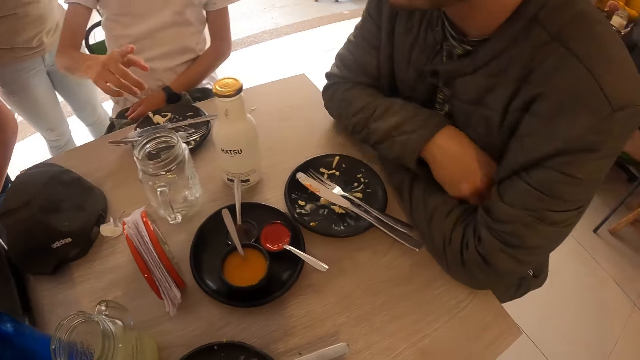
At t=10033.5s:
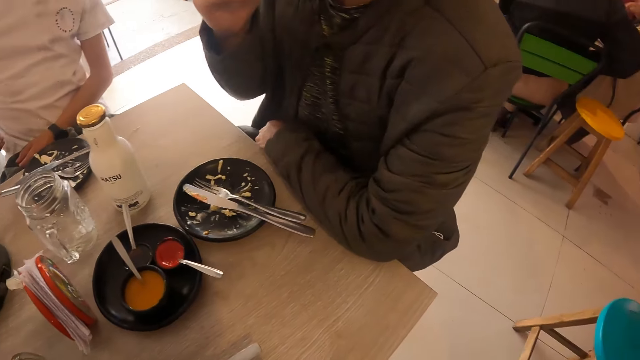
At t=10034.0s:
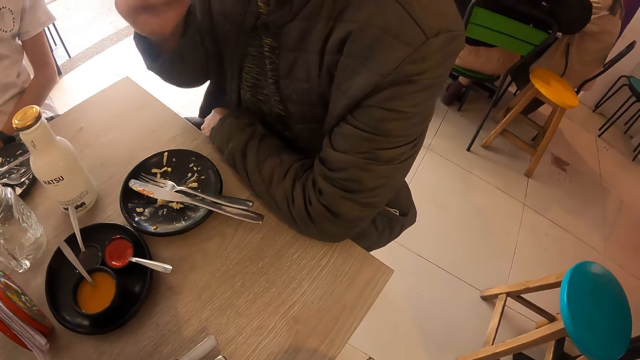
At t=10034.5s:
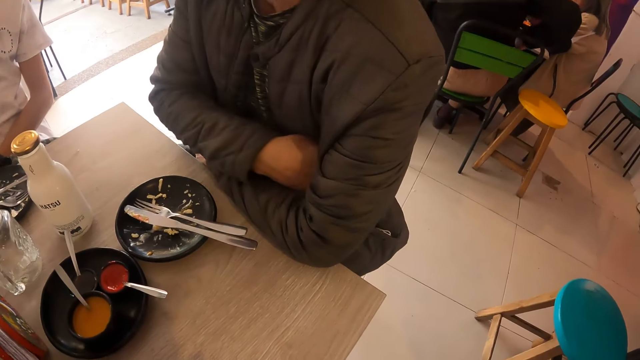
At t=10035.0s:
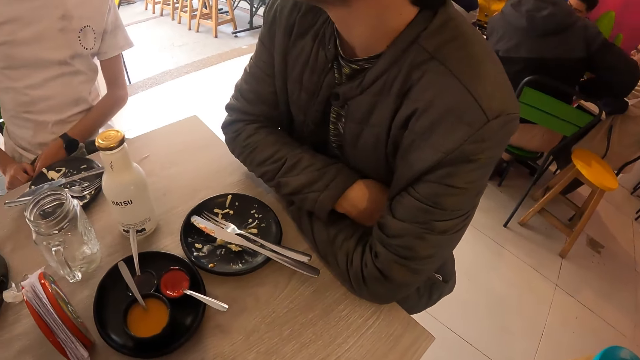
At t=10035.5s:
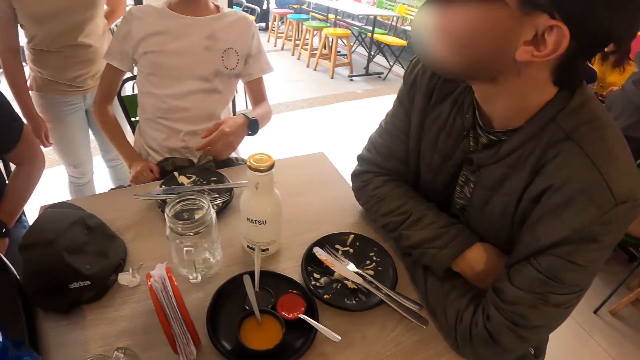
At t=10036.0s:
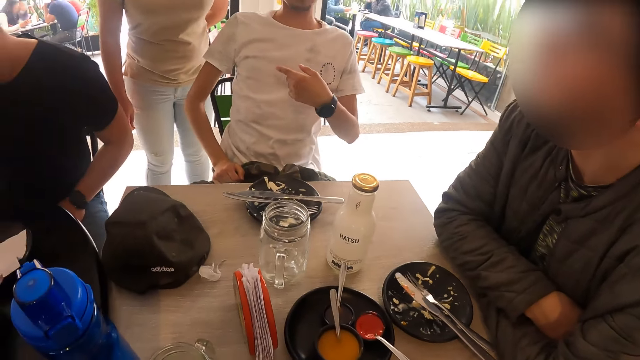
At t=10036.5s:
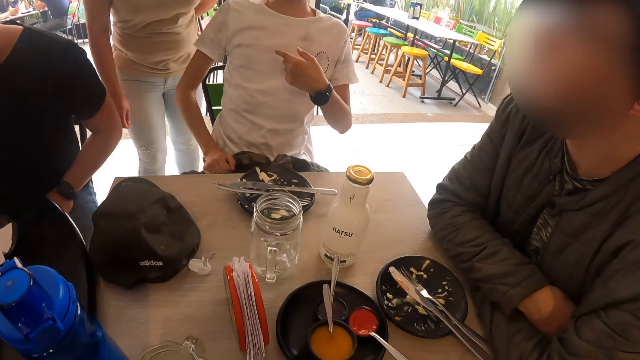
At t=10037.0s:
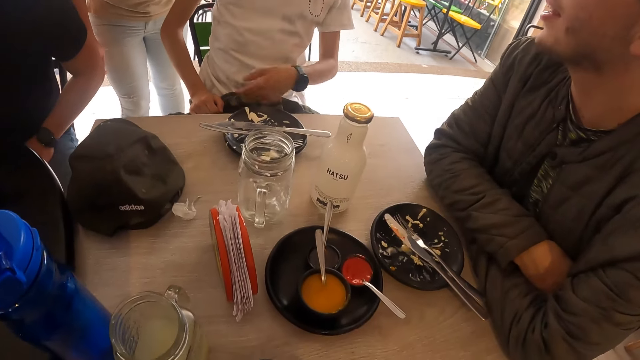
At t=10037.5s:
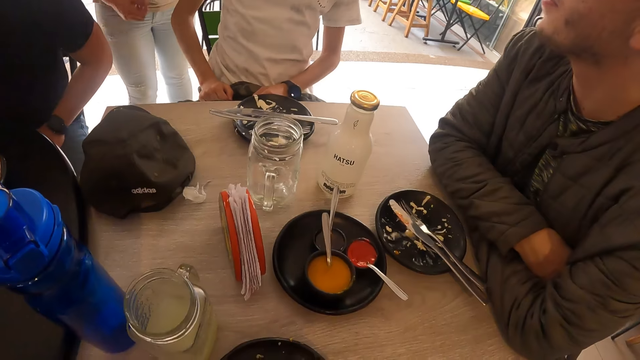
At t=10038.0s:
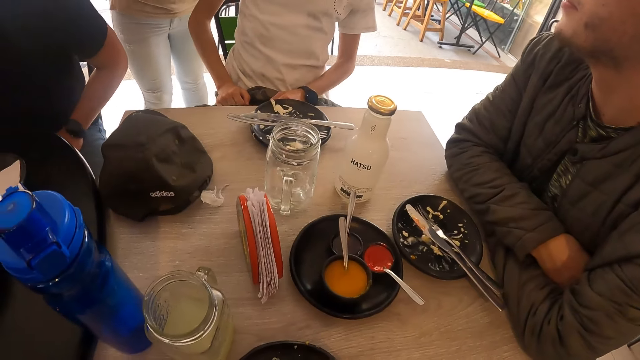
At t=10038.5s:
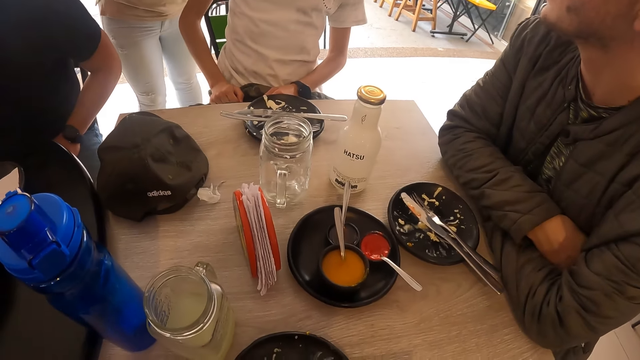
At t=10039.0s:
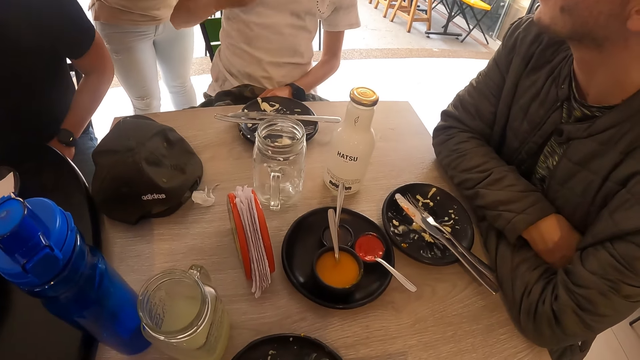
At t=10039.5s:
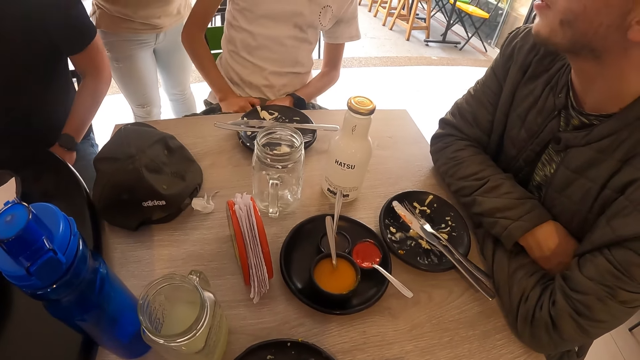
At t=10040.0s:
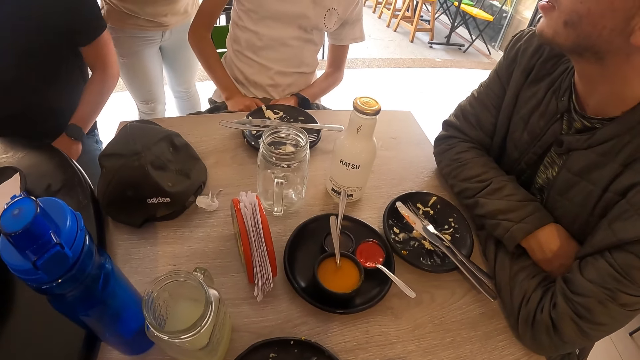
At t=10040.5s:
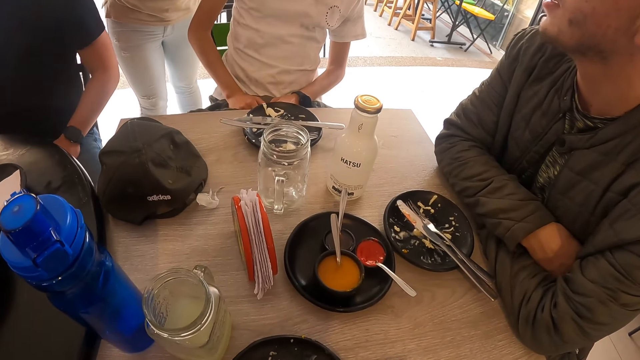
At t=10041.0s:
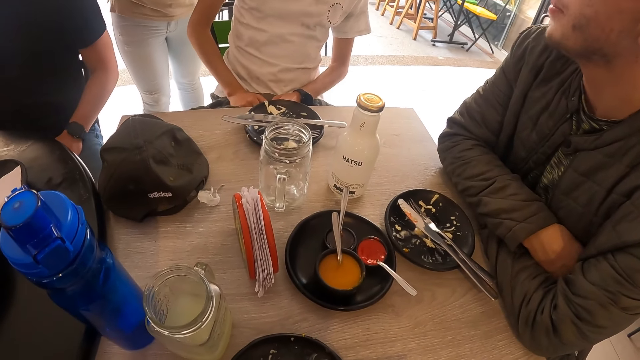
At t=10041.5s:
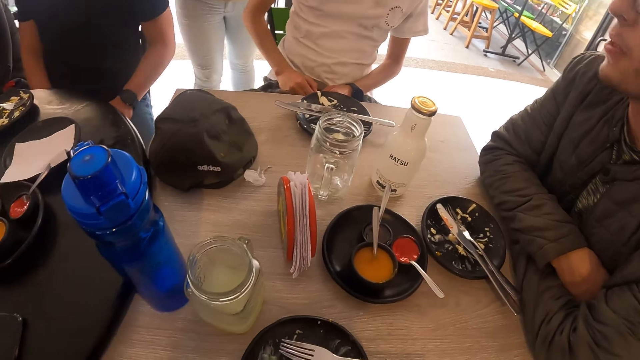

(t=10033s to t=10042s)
The first man converses with a woman. The other man converses with the camera wearer. The other man converses with the waiter and moves his hand.

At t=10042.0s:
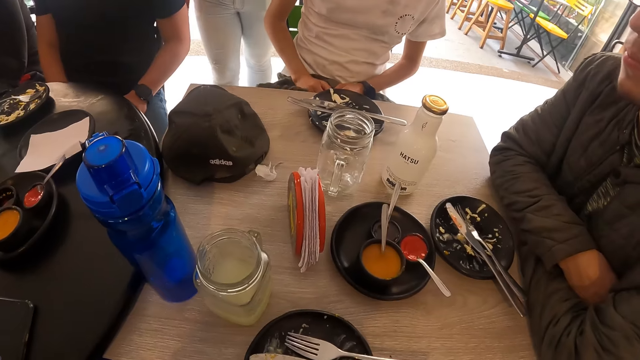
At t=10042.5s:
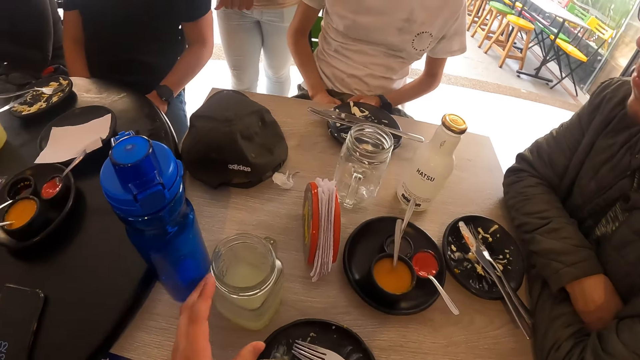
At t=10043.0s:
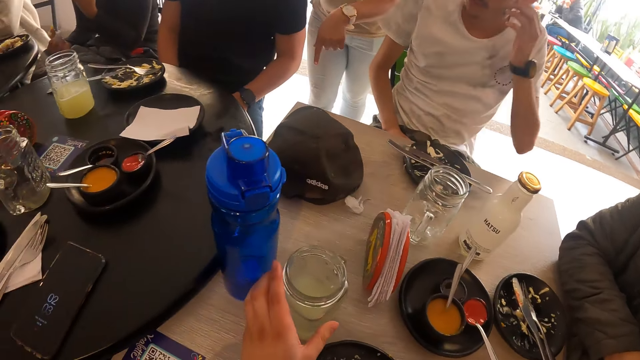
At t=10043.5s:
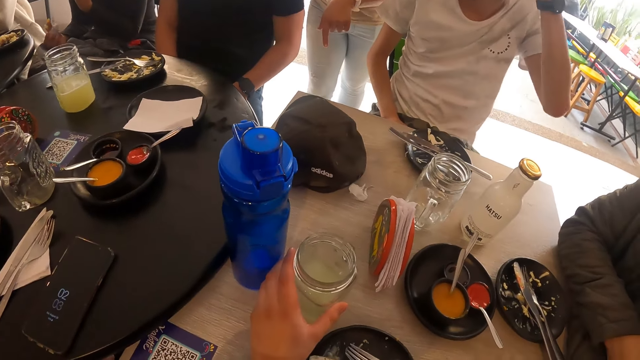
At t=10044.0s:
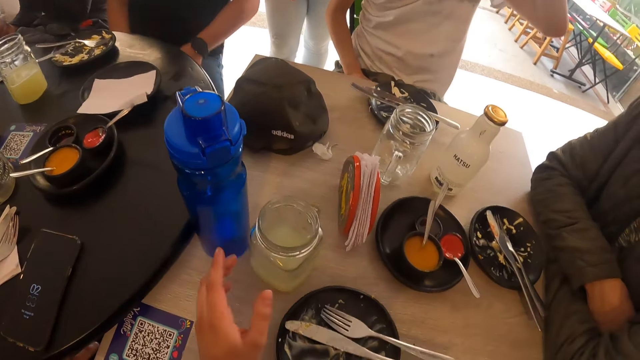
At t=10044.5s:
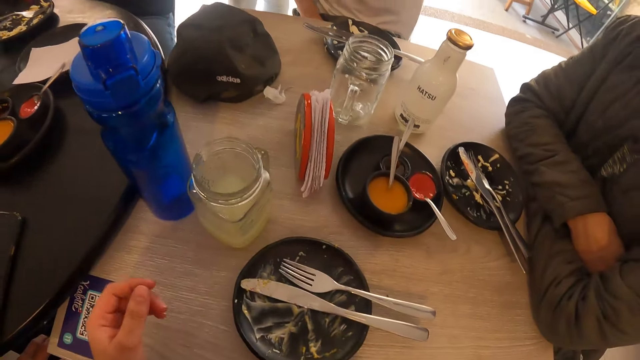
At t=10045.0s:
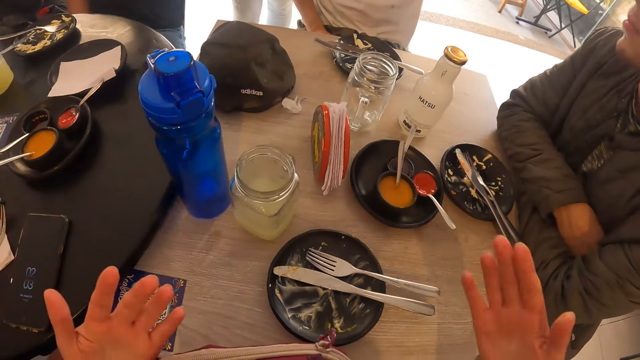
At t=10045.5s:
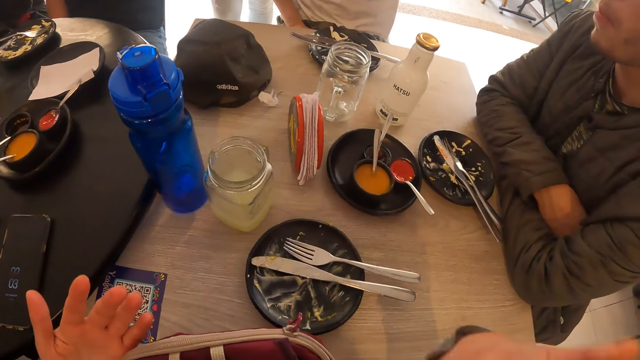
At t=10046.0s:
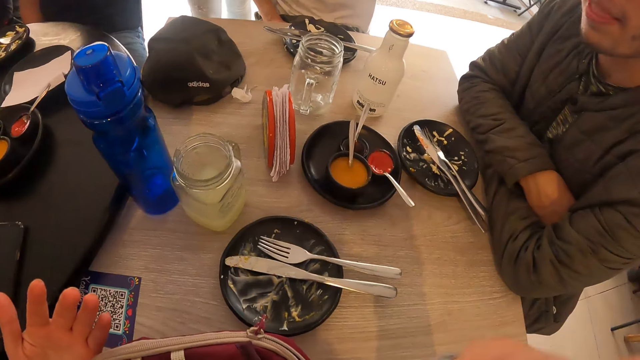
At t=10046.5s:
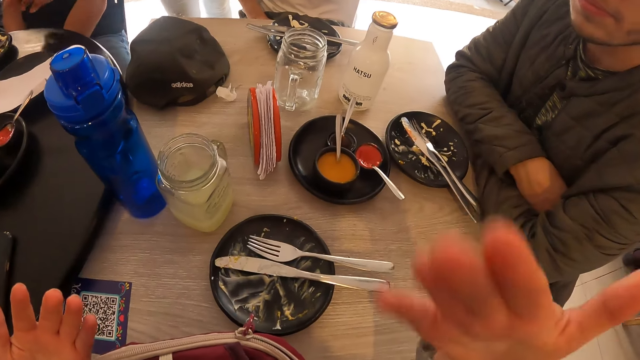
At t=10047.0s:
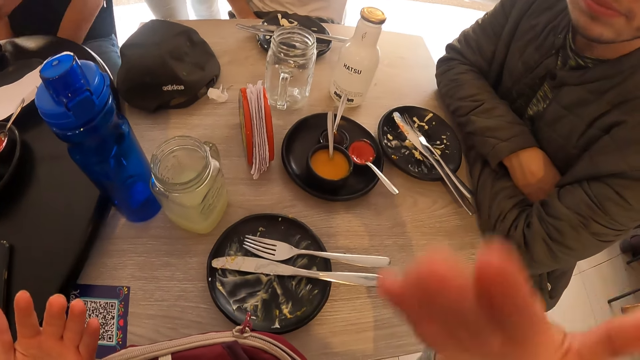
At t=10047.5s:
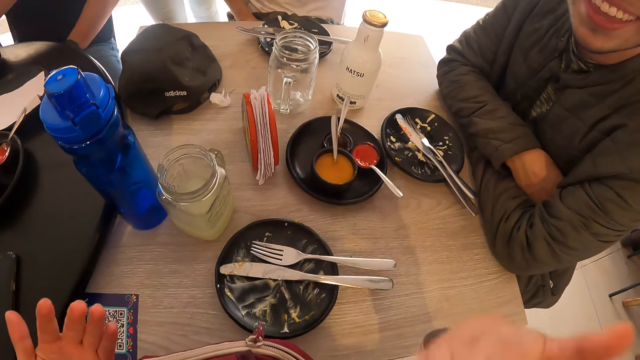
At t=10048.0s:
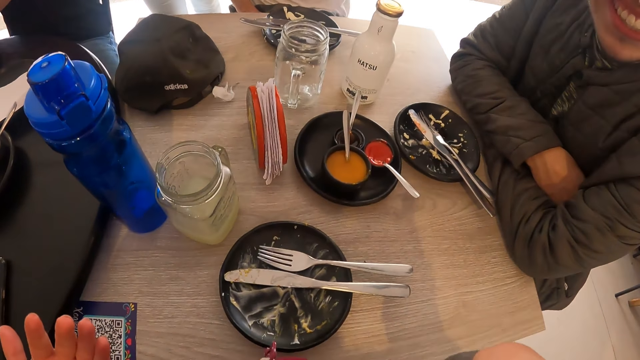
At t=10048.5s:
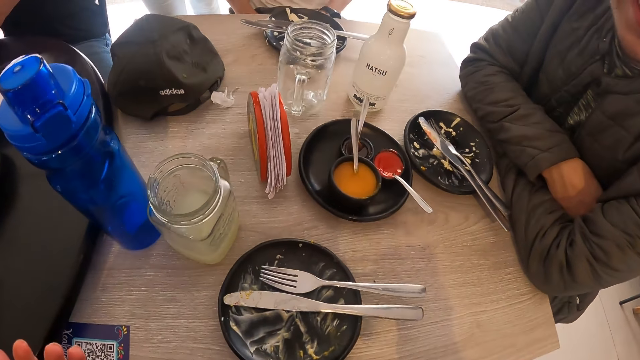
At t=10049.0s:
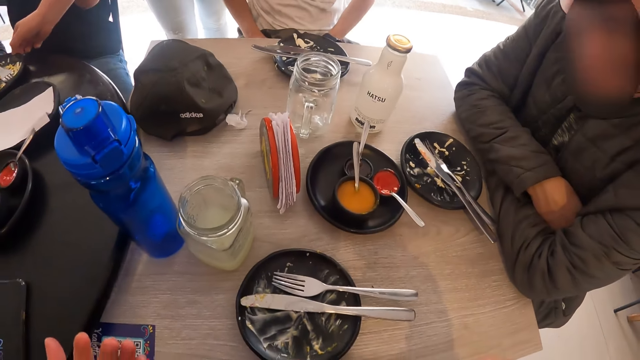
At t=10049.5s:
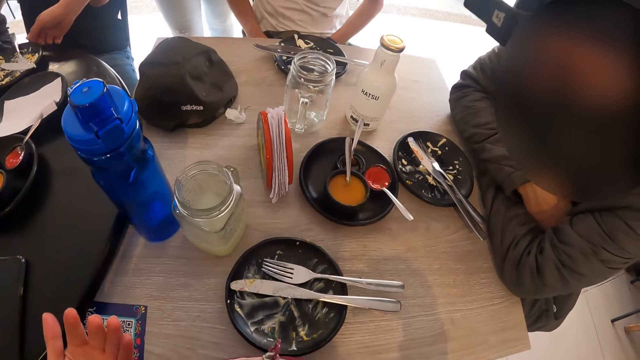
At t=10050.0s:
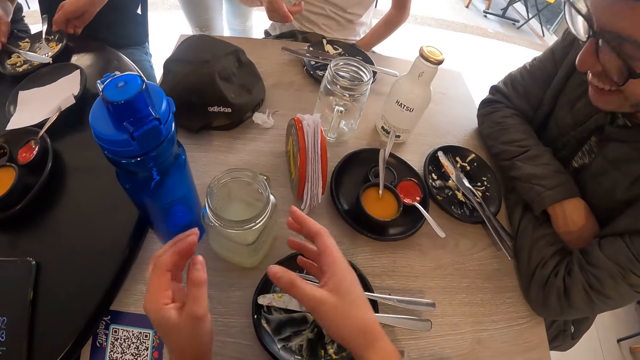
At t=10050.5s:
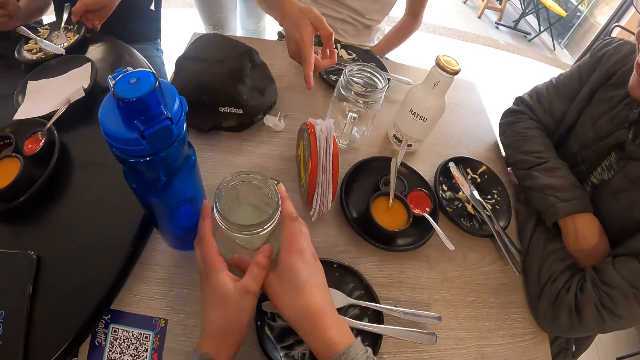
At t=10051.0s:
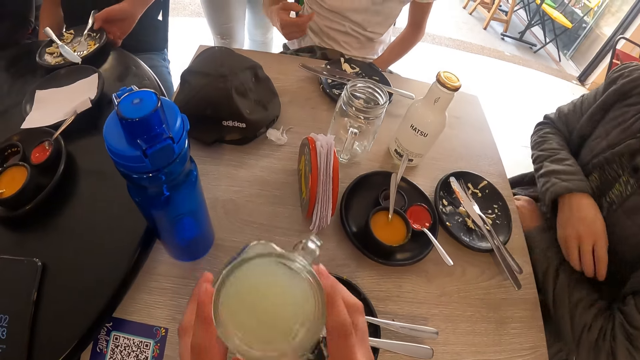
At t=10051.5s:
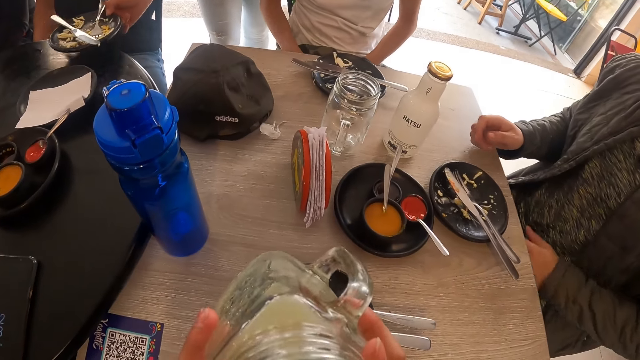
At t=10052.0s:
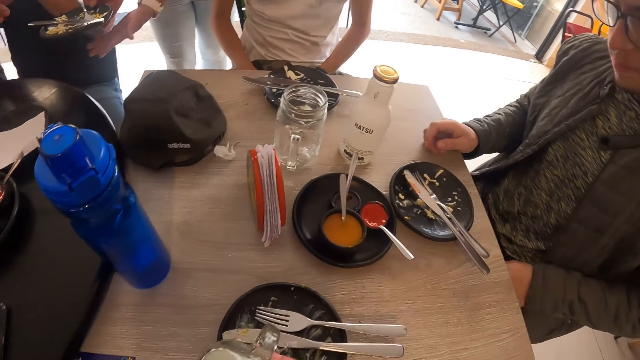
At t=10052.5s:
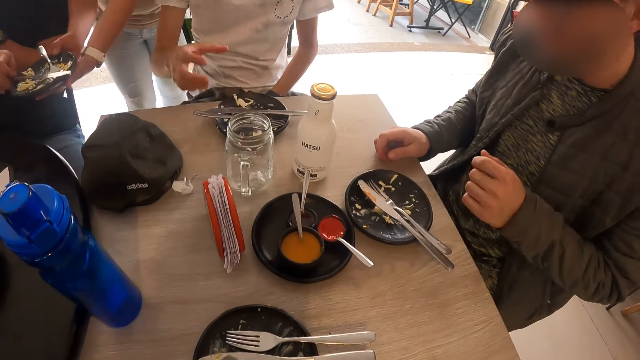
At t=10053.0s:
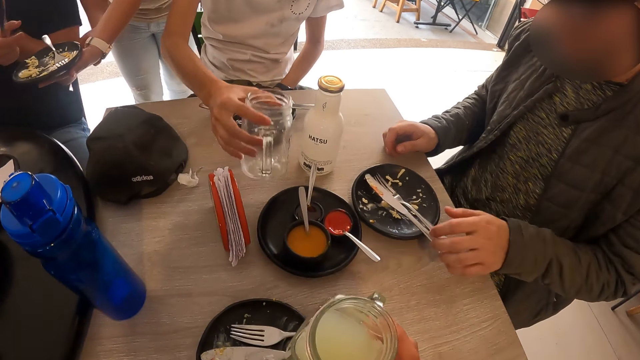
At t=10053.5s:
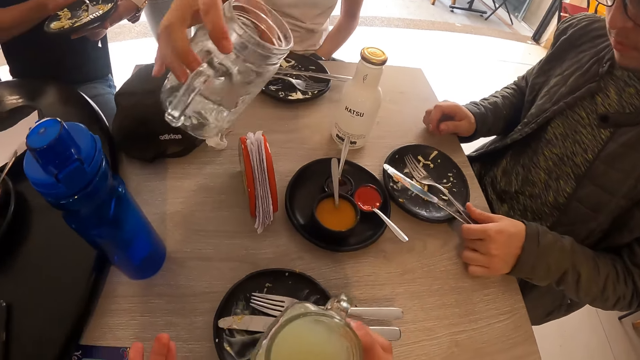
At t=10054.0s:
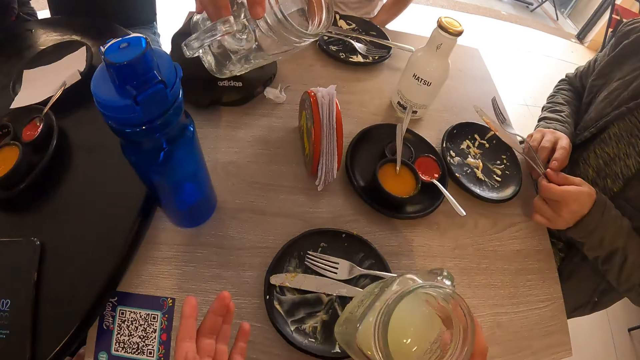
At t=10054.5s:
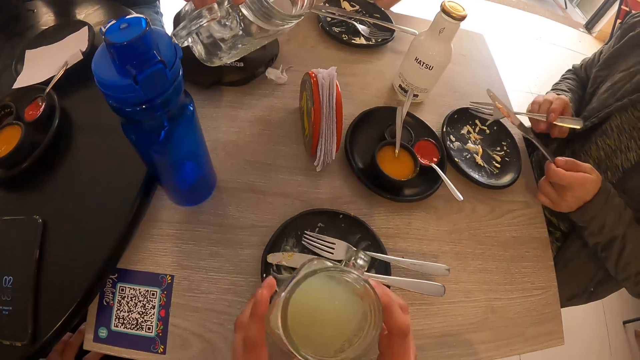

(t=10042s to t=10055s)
The camera wearer touches the cup of juice on the table with his left hand. The other man drinks the drink. The camera wearer converses with the first man and the other man. He shakes his hand. The other man converses with the woman. The camera wearer picks up the cup of juice from the table with both hands and drinks from the cup of juice in his hands. The other man converses with the camera wearer and picks up the empty cup from the table with his right hand. The camera wearer holds the cup of juice in his right hand. The first man picks up a fork and a knife from a plate on the table with his left hand and passes the fork from his left hand to his right hand. The camera wearer passes the cup of juice from his right hand to his left hand.
